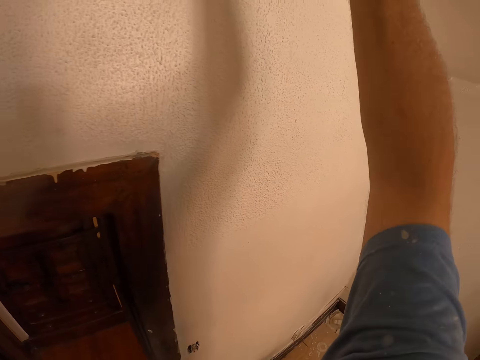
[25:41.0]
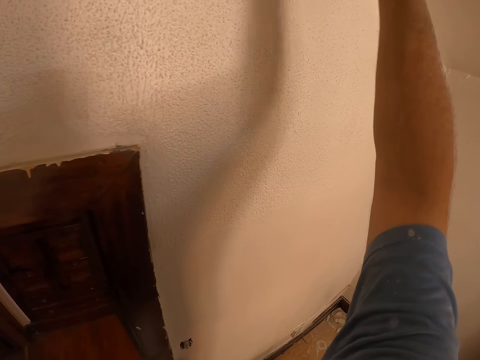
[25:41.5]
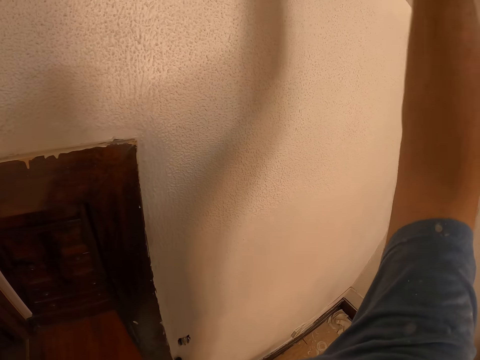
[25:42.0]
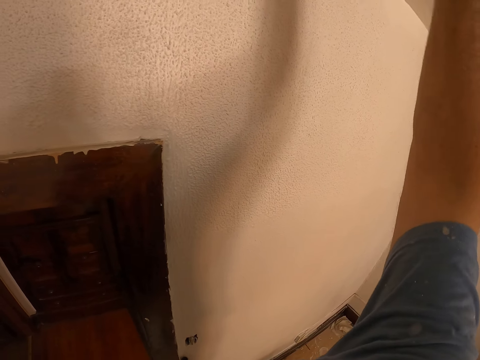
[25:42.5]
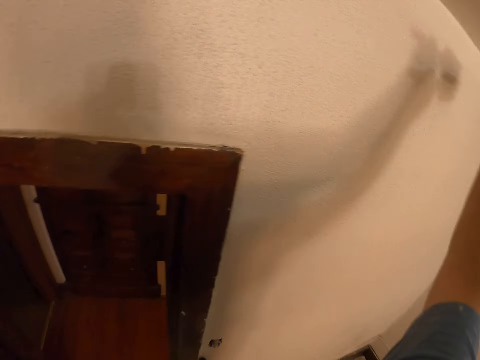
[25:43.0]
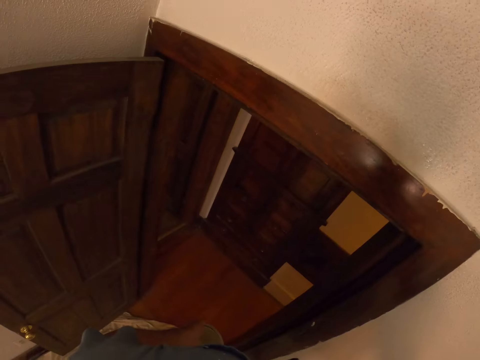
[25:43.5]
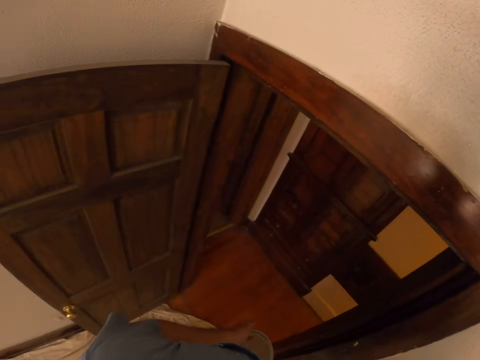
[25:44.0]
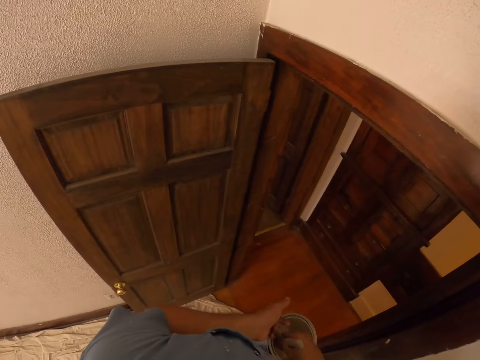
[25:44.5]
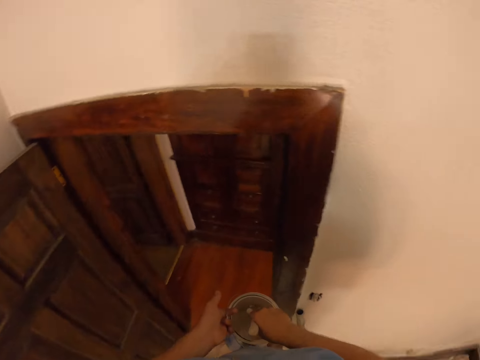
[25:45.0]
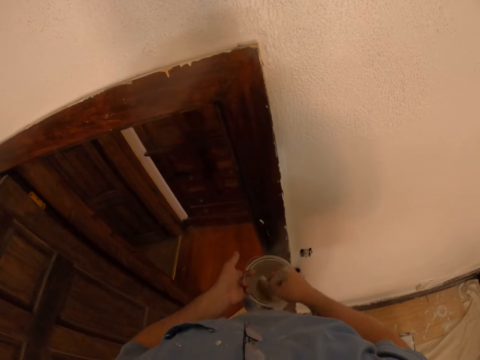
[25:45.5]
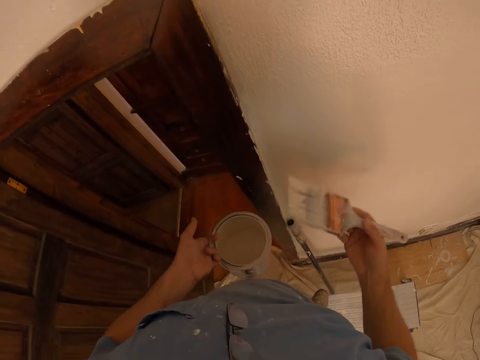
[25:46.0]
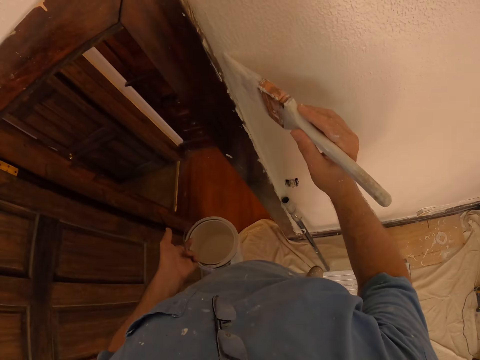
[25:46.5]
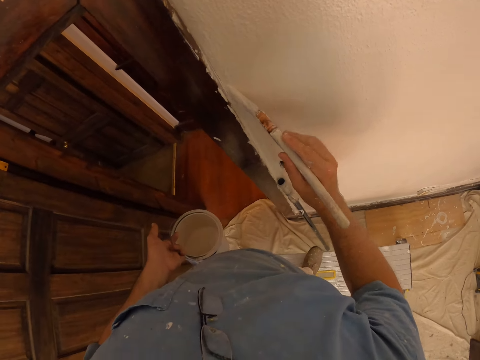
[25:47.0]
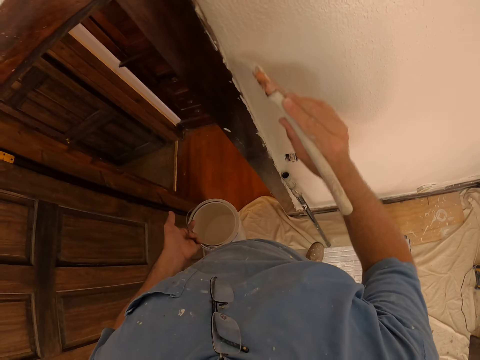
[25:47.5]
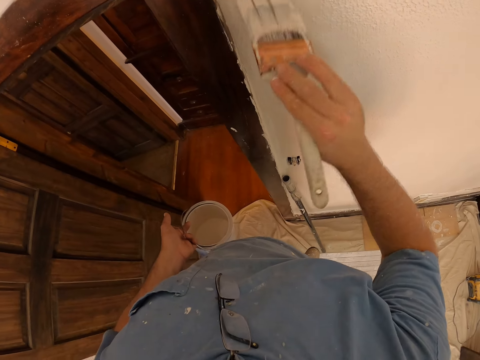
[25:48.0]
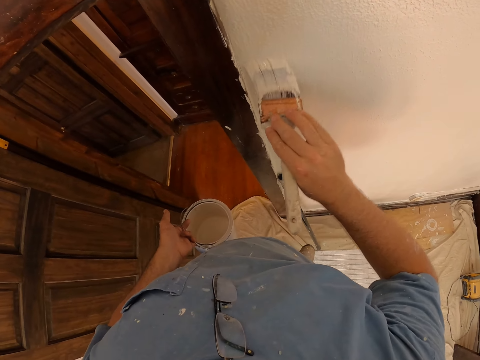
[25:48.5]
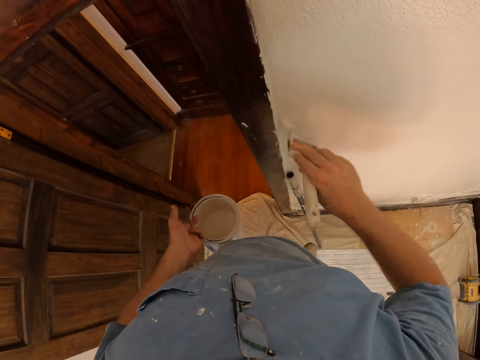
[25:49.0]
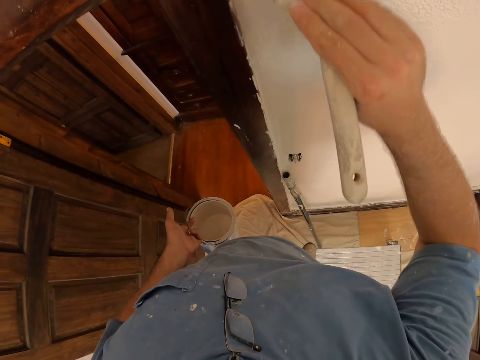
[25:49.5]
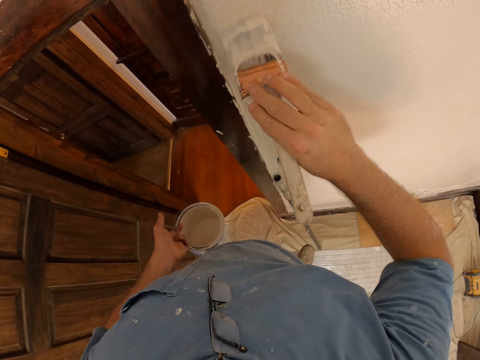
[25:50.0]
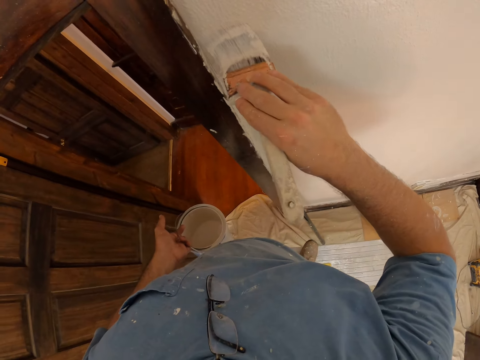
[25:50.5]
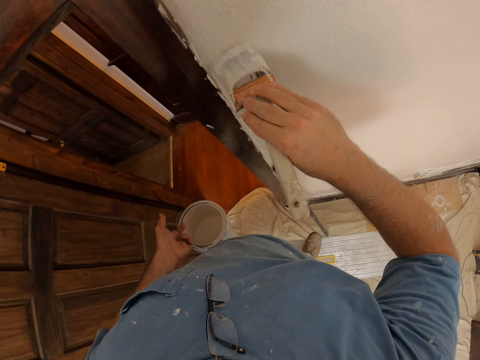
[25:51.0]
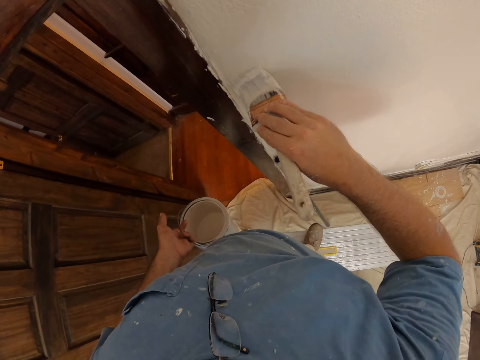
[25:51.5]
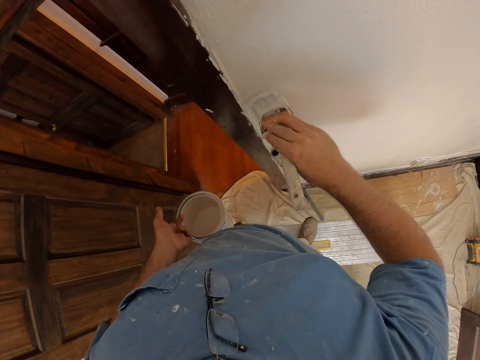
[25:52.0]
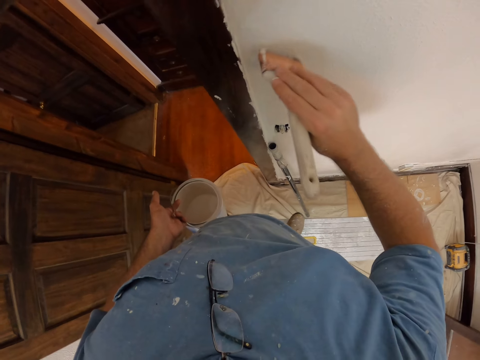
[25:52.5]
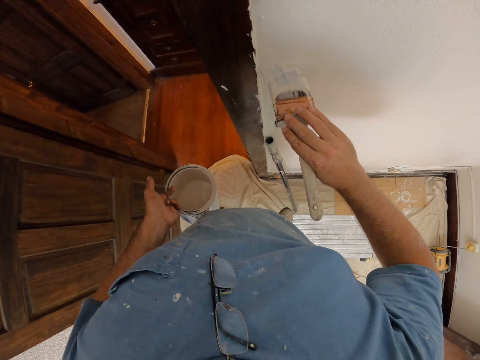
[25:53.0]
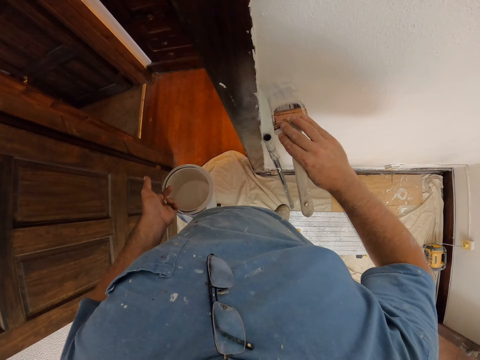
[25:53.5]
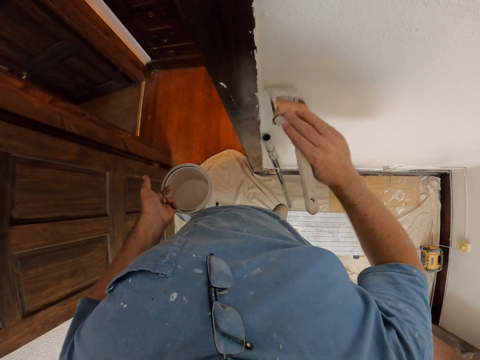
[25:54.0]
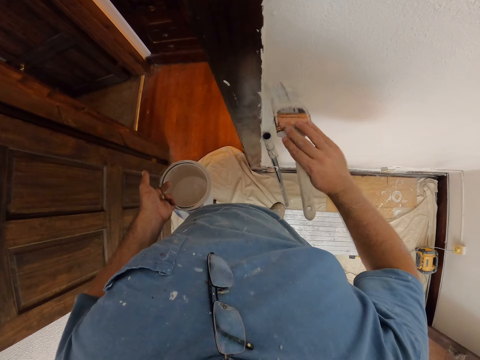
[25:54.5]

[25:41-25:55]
The camera wearer stares at the door. They dip the paint brush in the paint bucket. They paint the wall of the room with the paint brush.

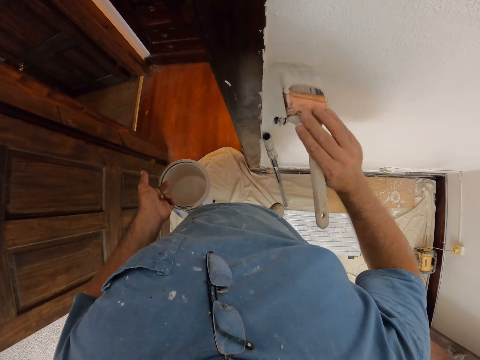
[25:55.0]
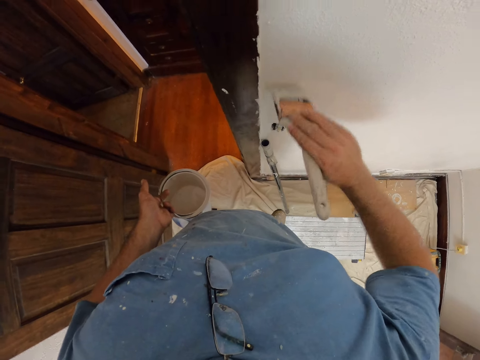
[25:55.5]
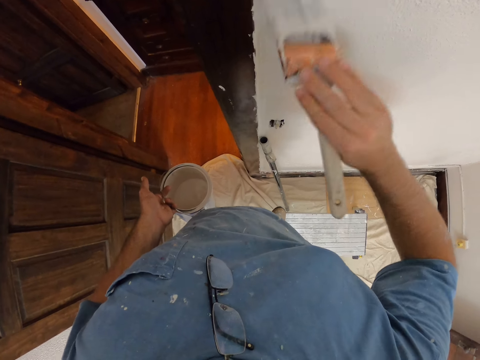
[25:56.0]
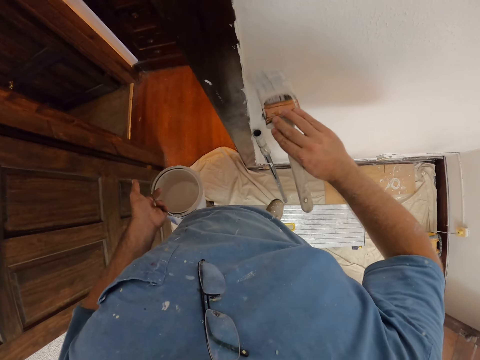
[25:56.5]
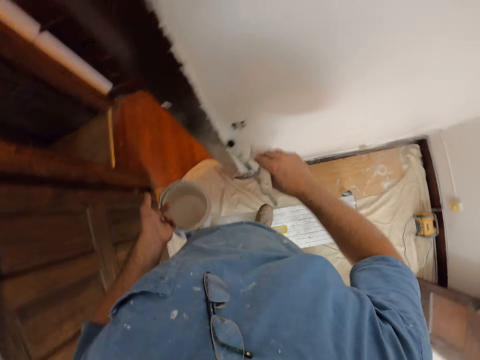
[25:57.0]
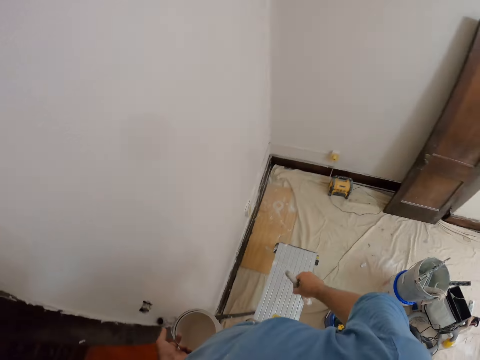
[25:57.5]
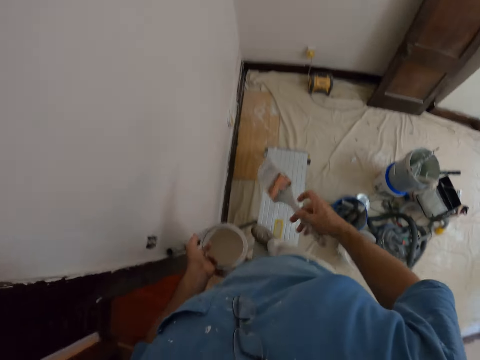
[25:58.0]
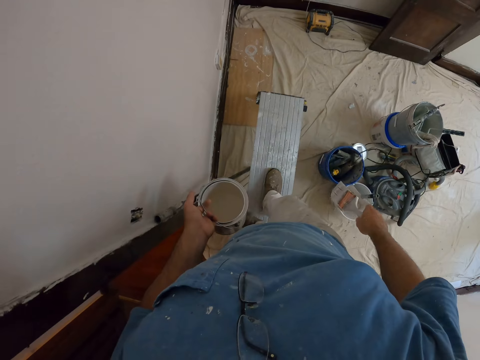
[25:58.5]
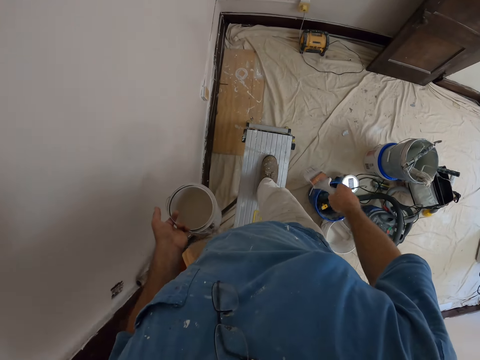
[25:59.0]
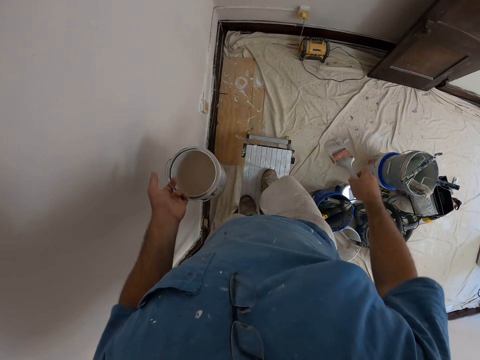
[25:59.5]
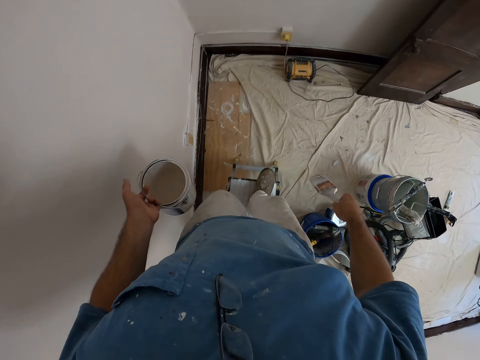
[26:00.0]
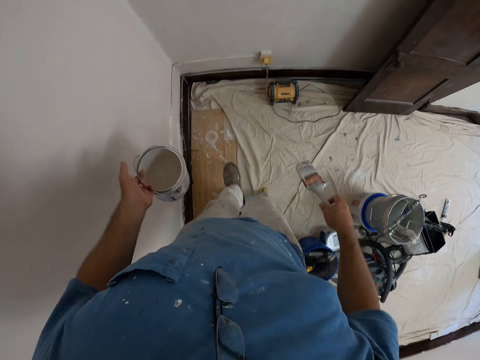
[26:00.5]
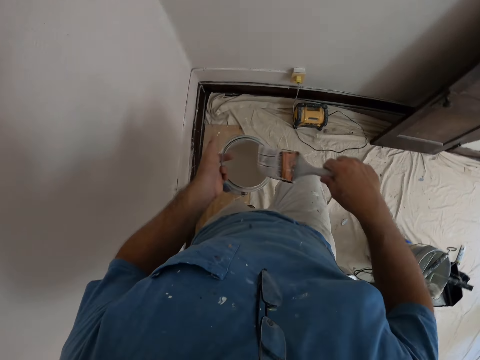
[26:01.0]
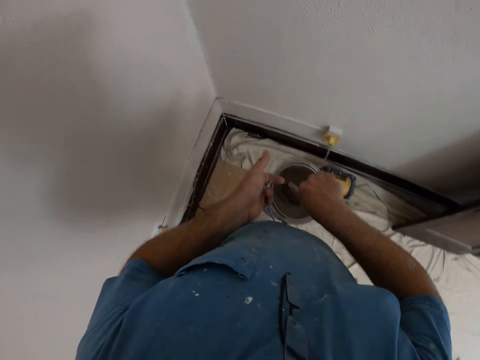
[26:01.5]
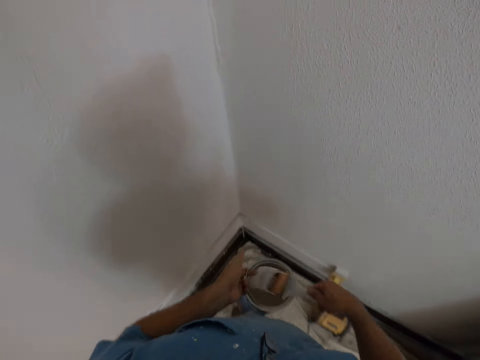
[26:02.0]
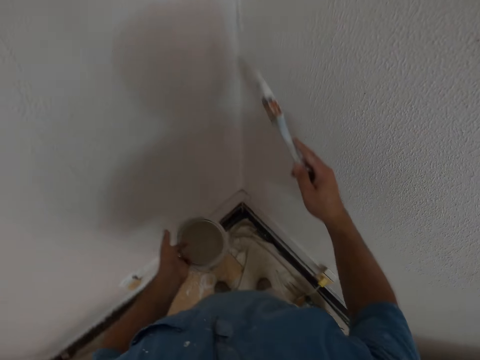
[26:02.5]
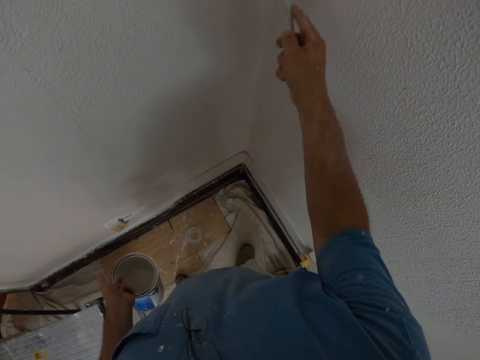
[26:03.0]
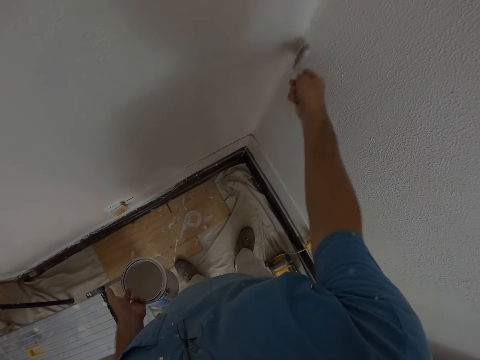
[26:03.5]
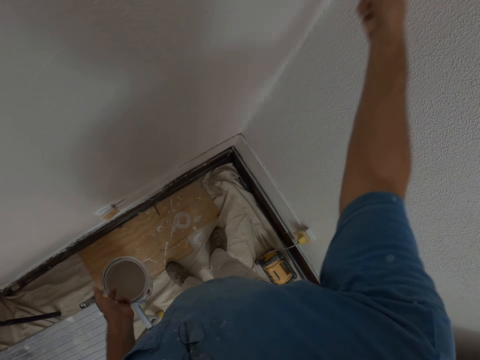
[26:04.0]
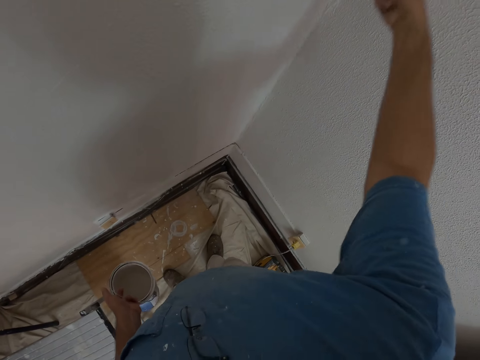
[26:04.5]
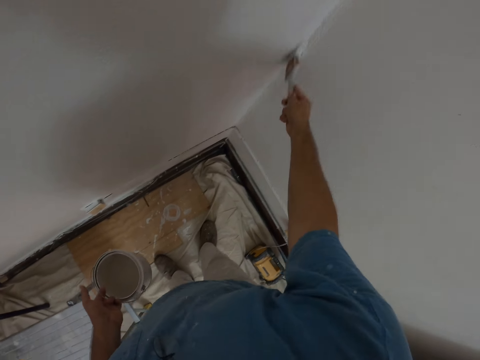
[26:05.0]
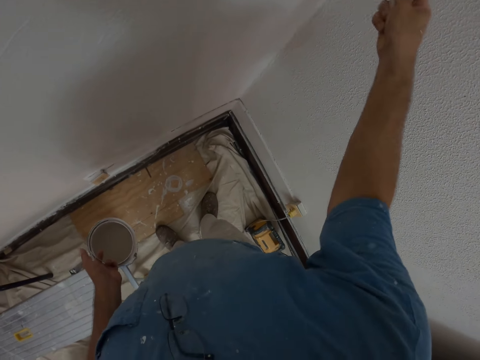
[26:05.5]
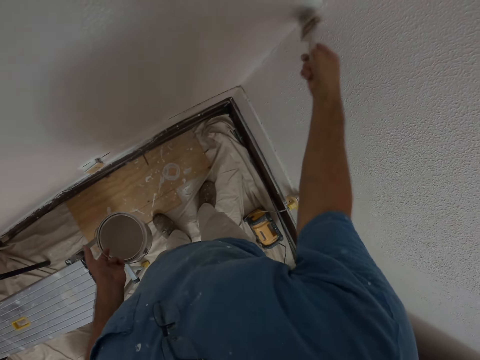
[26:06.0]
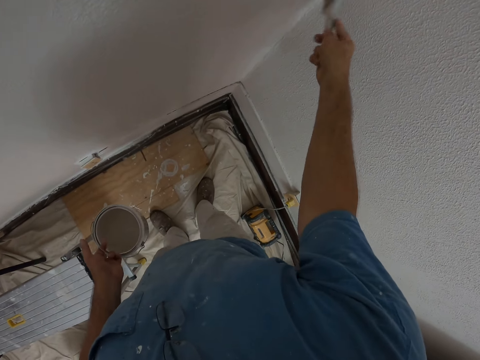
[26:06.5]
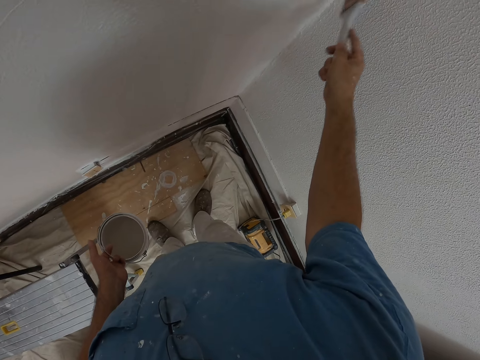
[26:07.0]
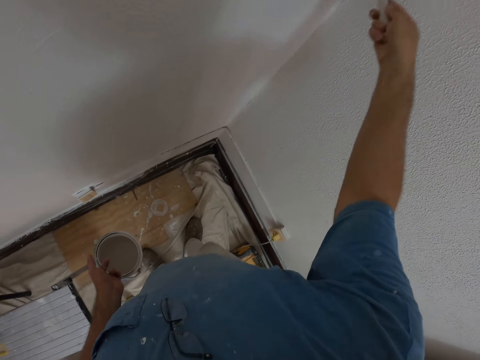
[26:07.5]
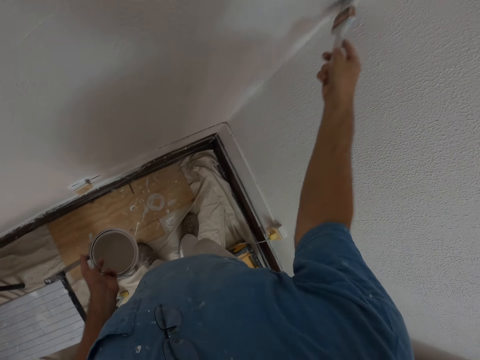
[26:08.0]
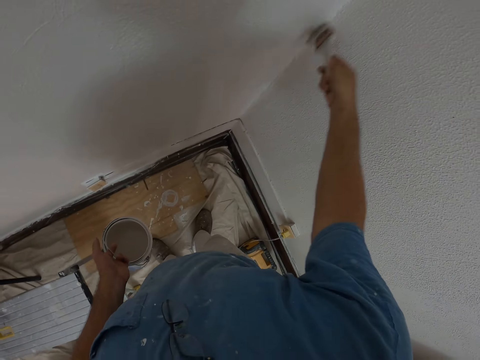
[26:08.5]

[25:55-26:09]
The camera wearer looks around. They stare down. They come down from the stool. They dip the paint brush in the paint bucket. They paint the wall of the room with the paint brush.
